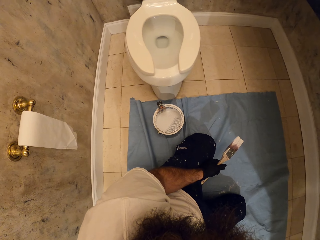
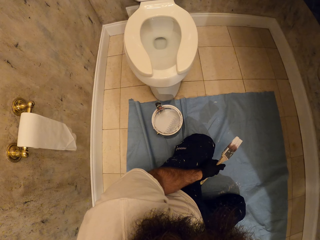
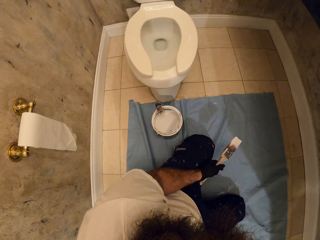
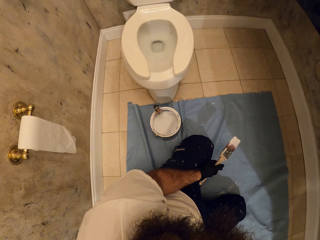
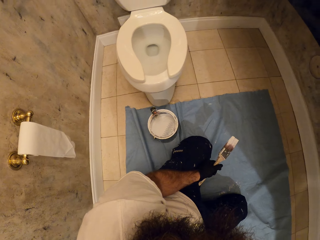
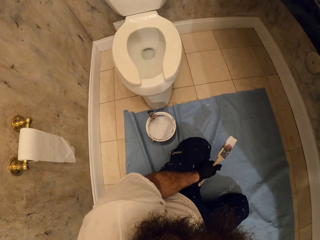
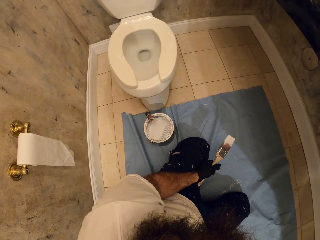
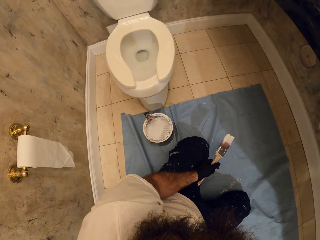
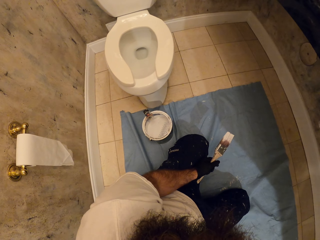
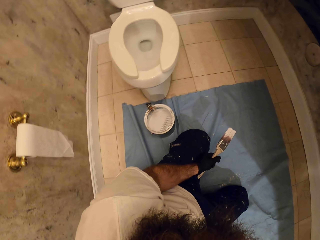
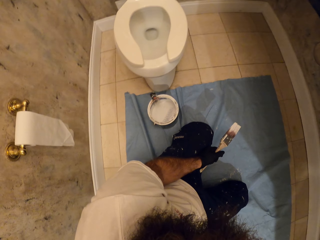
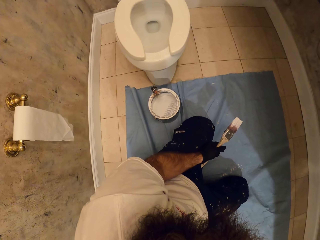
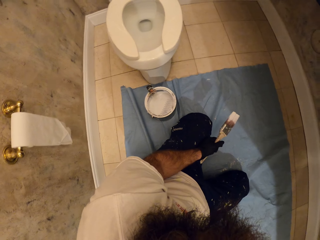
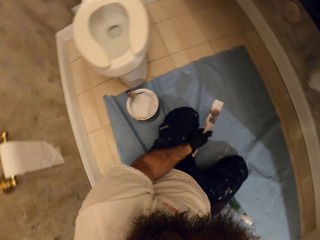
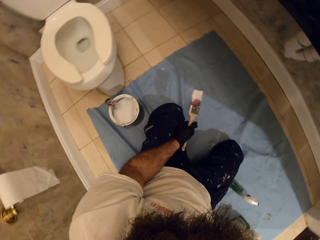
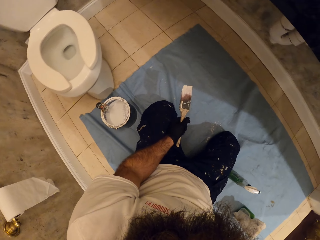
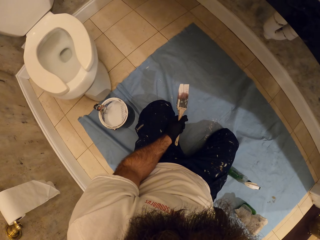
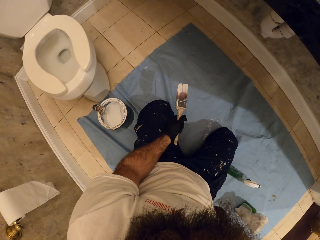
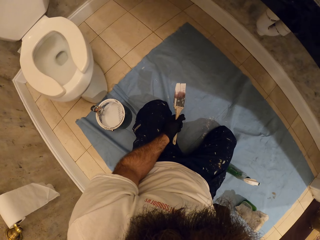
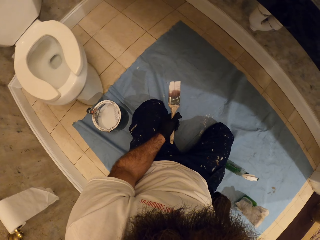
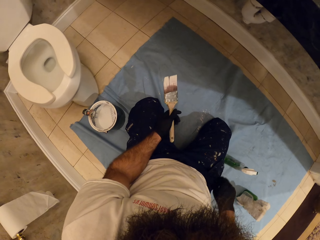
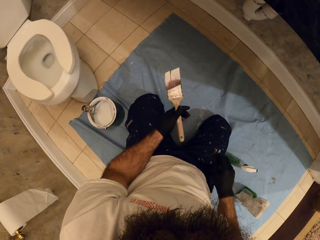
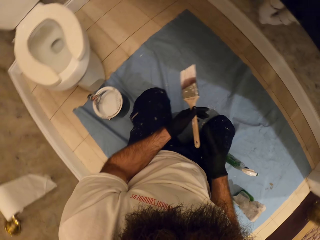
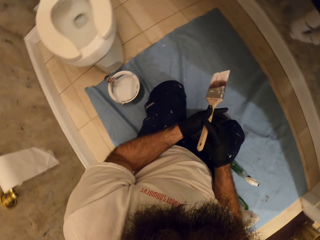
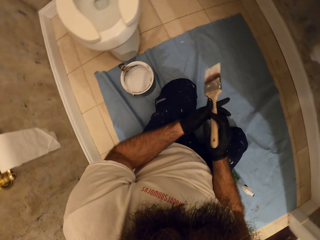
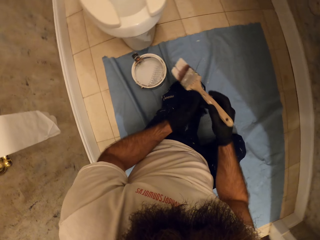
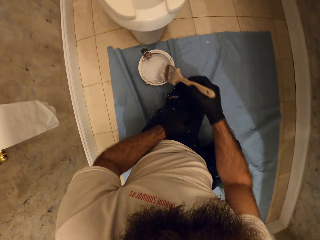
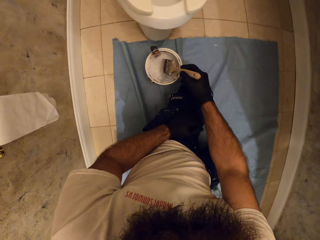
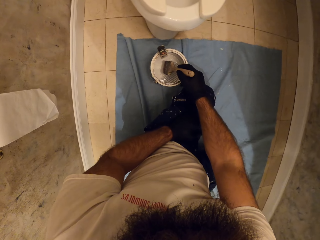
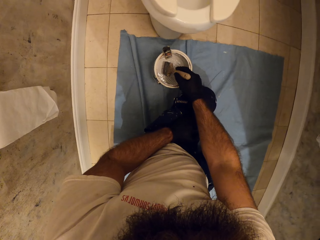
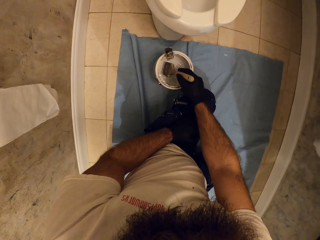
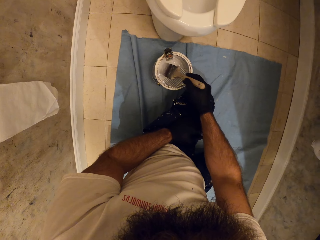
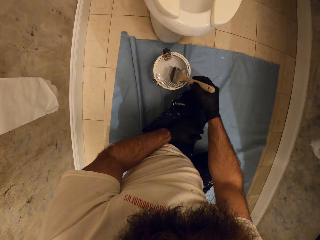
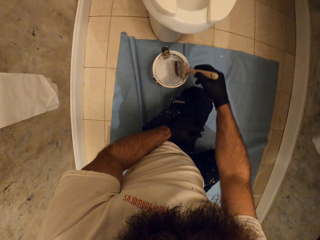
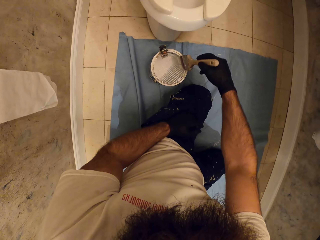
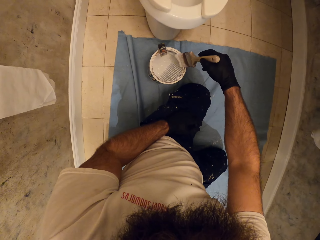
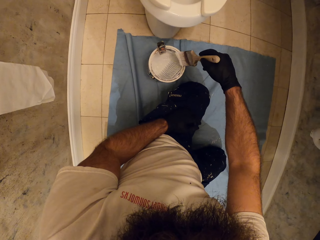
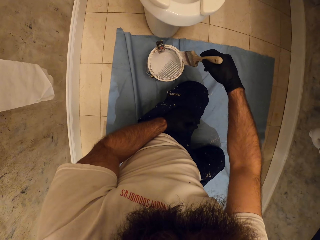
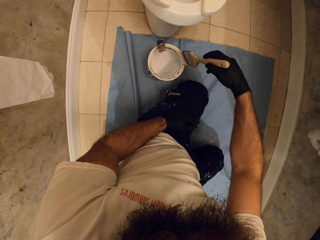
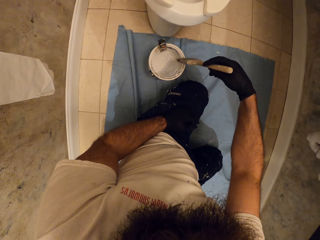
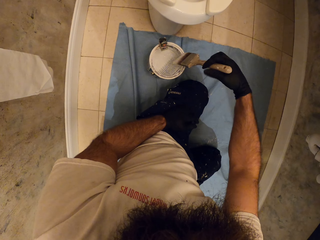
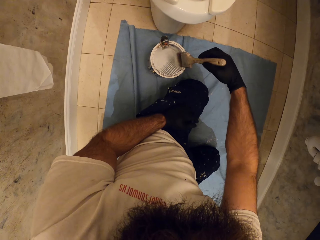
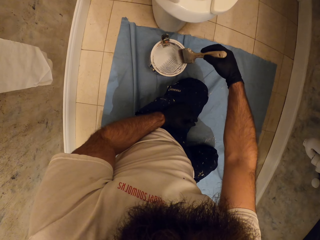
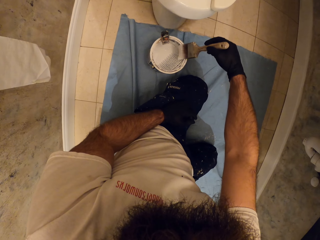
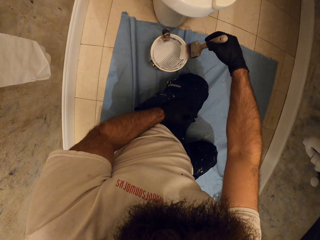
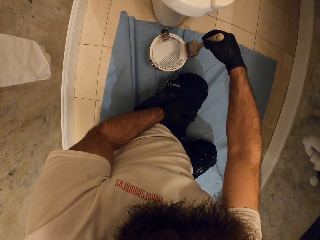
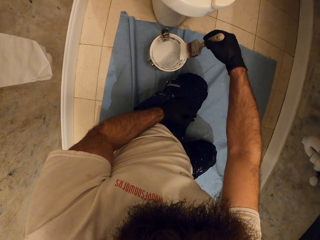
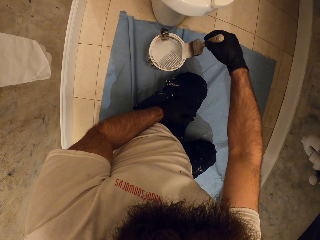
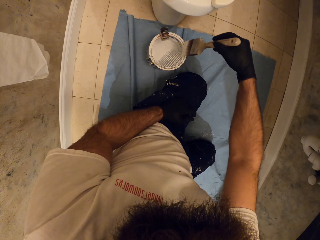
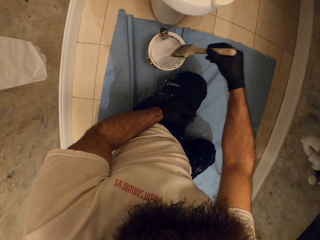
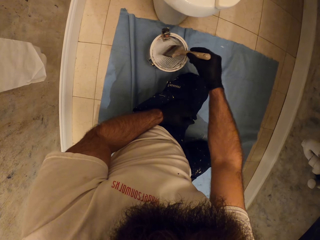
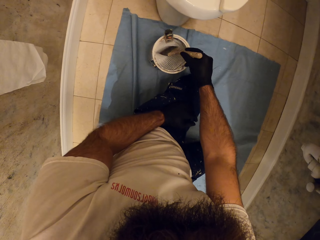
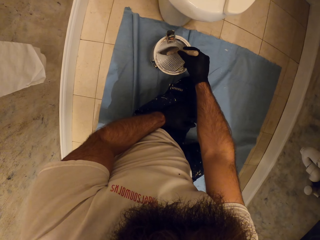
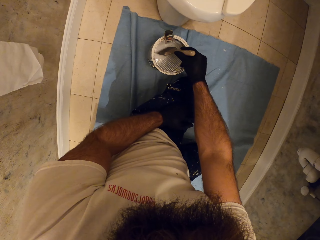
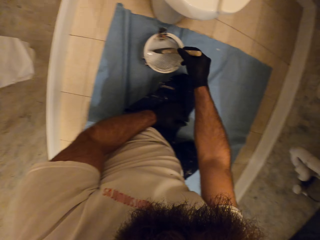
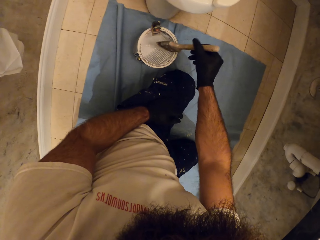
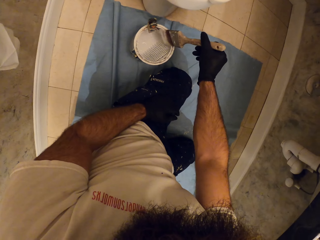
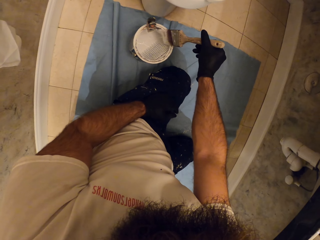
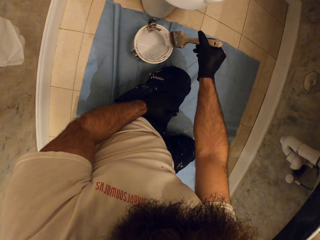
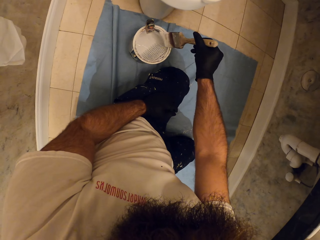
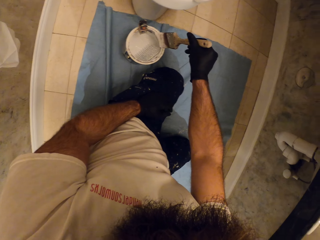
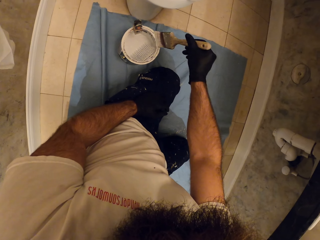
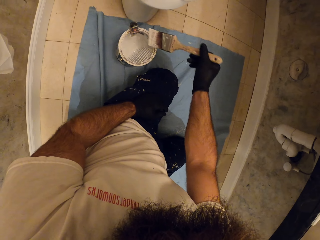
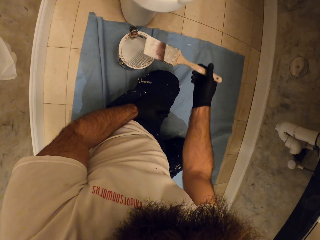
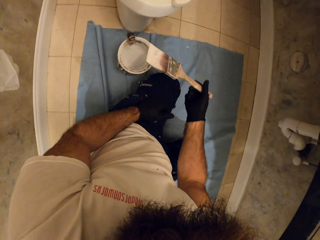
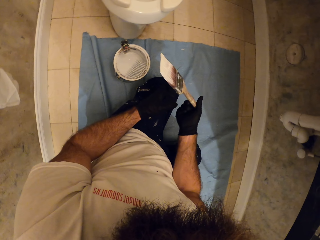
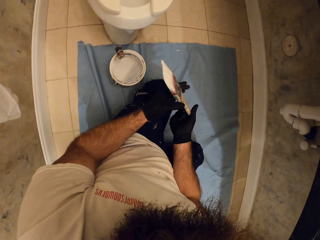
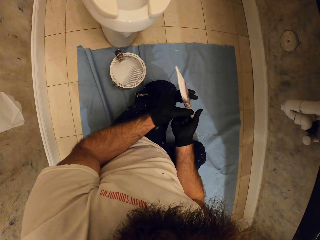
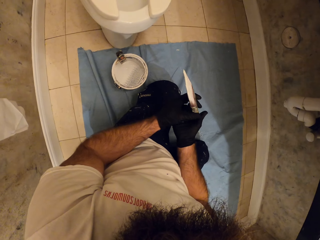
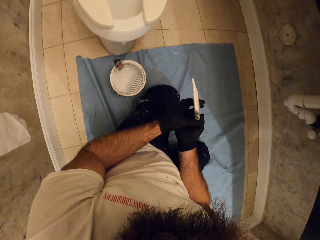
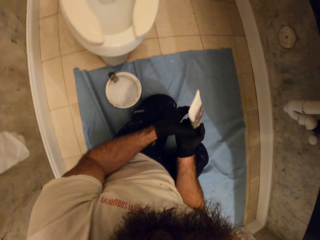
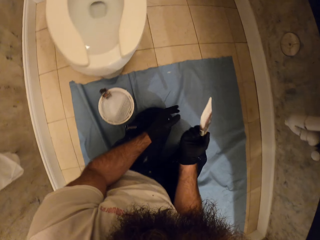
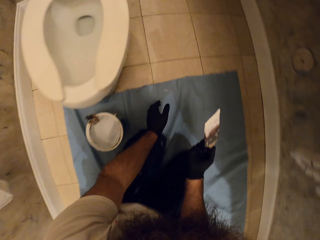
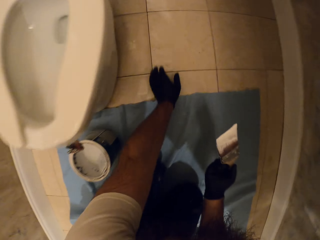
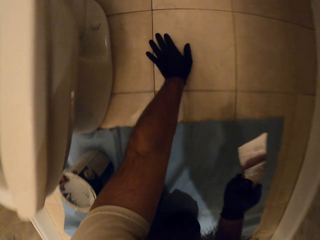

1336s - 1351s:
The camera wearer holds the brush with the left hand. He passes the paintbrush from his left hand to his right hand in the toilet. He holds the brush with the right hand. He scoops paint from the paint can with the paintbrush in his right hand. He dabs the paintbrush in his right hand on the edge of the paint can. He scoops paint from the paint can with the paintbrush in his right hand. He dabs the paintbrush in his right hand on the edge of the paint can. He lifts the brush.

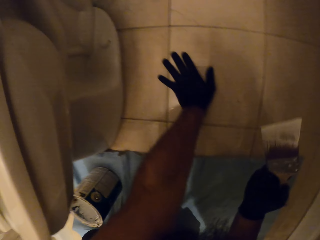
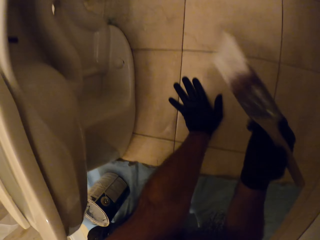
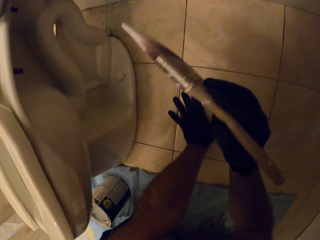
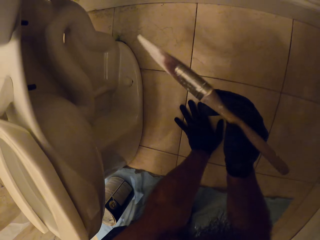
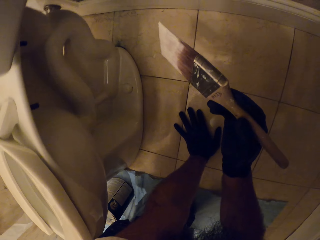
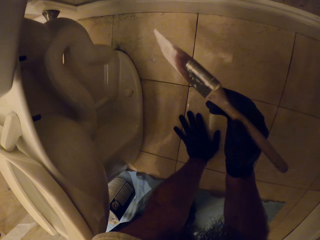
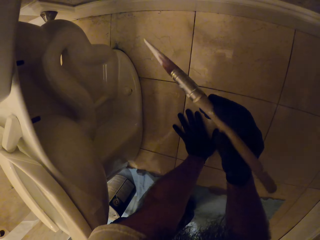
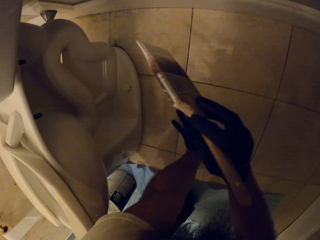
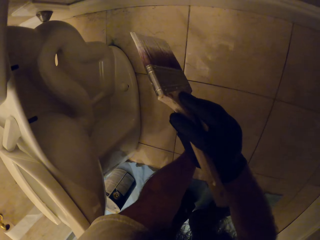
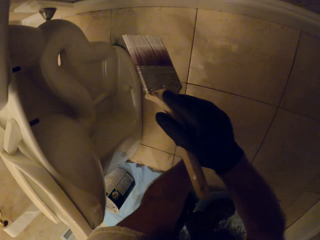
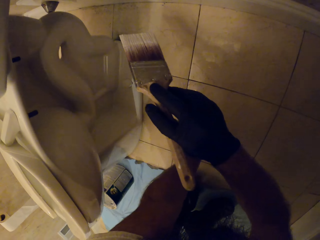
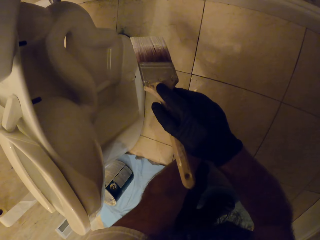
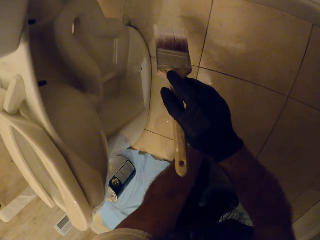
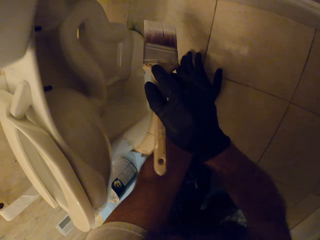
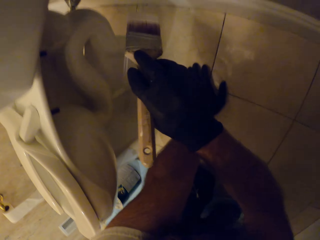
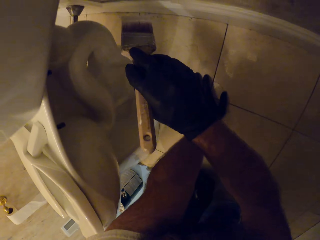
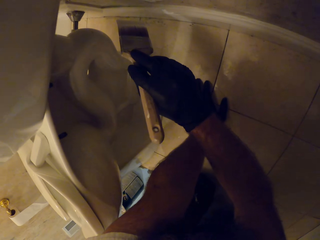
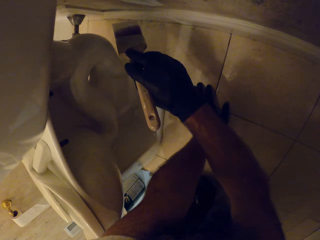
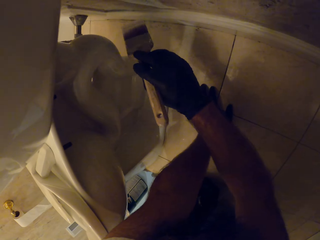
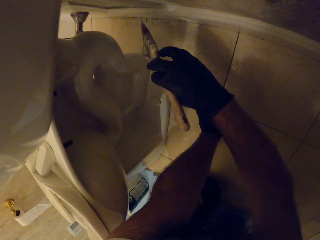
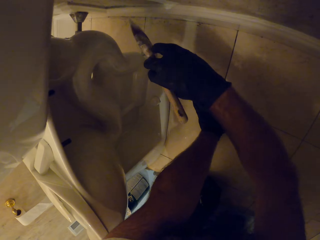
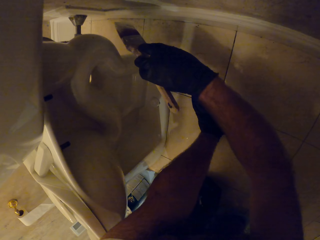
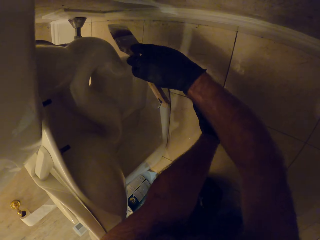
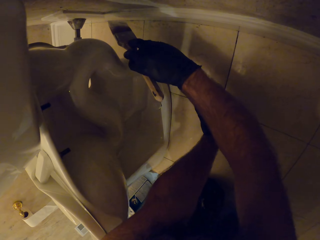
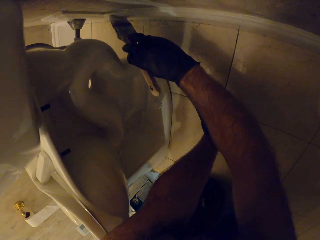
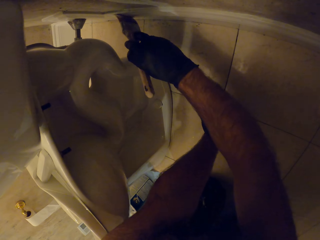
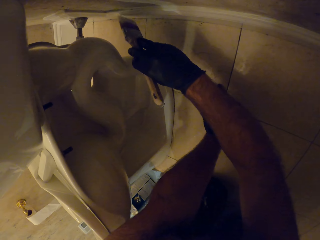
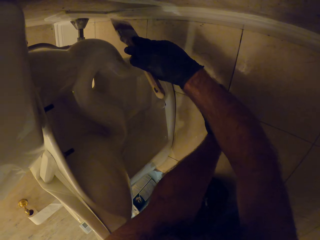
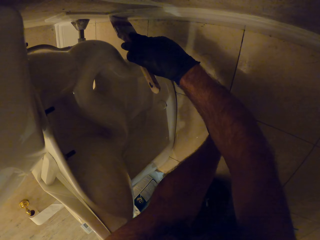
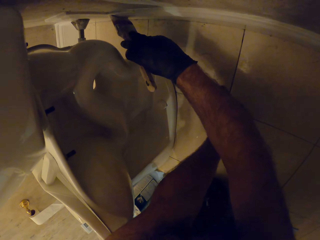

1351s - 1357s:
The camera wearer paints the bathroom skirting board with the paintbrush in his right hand.
